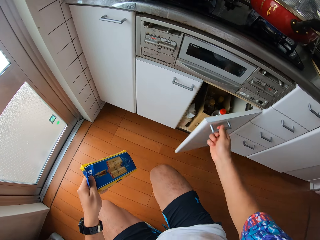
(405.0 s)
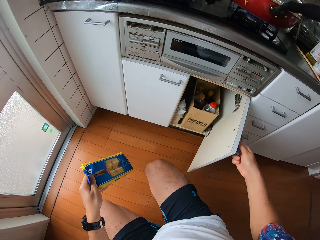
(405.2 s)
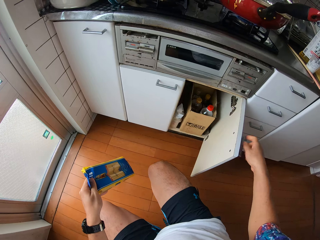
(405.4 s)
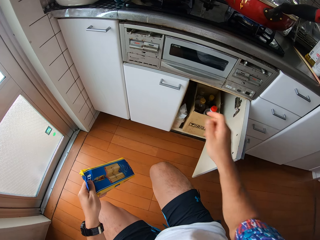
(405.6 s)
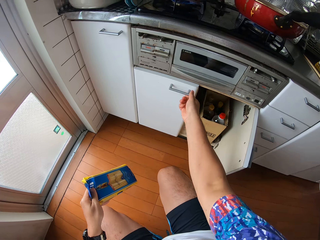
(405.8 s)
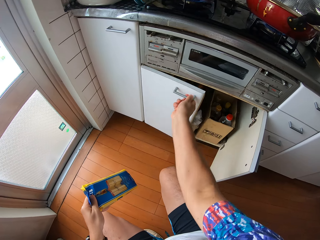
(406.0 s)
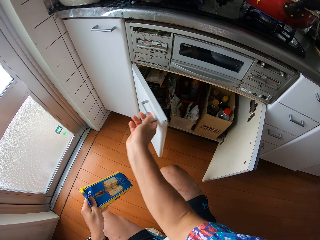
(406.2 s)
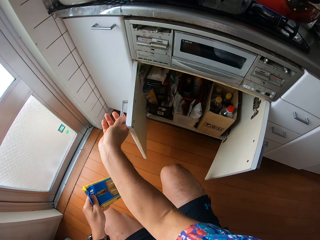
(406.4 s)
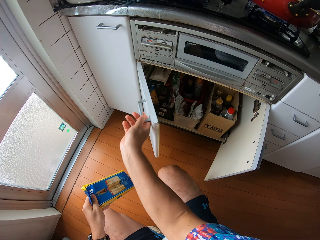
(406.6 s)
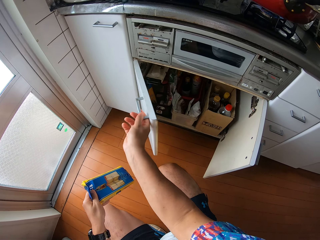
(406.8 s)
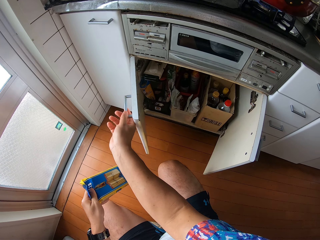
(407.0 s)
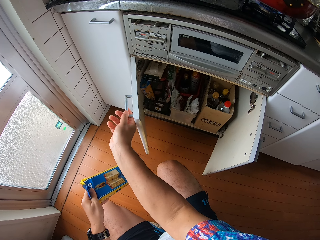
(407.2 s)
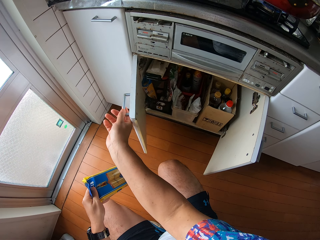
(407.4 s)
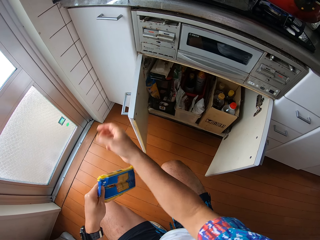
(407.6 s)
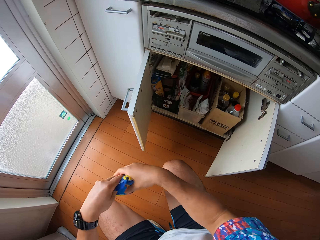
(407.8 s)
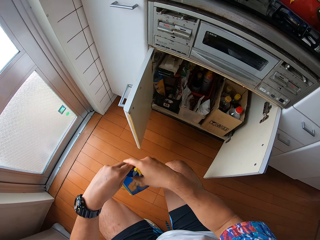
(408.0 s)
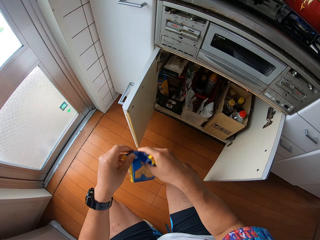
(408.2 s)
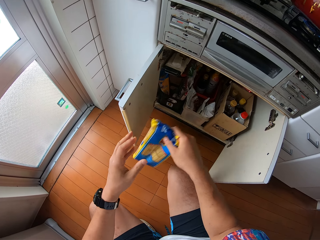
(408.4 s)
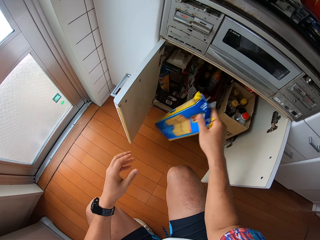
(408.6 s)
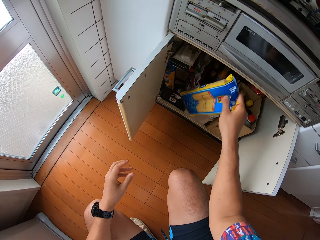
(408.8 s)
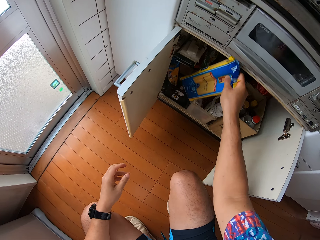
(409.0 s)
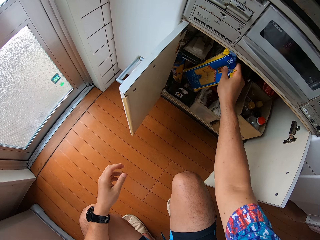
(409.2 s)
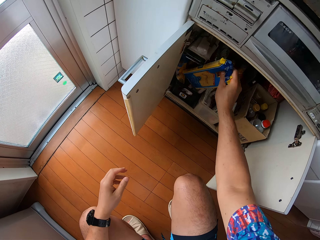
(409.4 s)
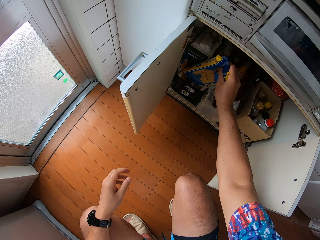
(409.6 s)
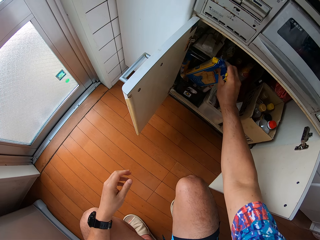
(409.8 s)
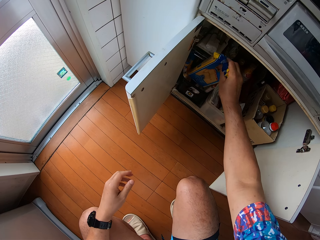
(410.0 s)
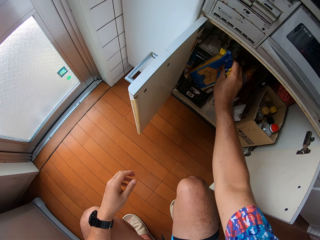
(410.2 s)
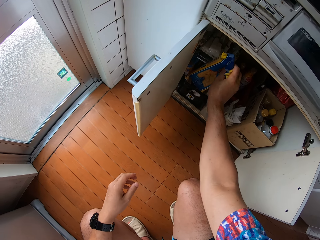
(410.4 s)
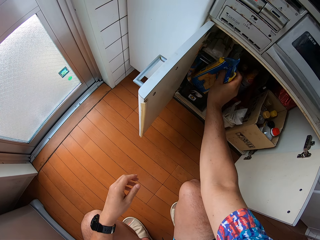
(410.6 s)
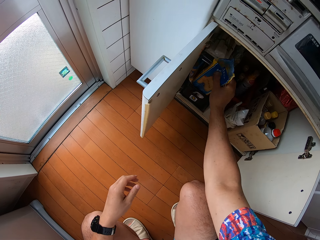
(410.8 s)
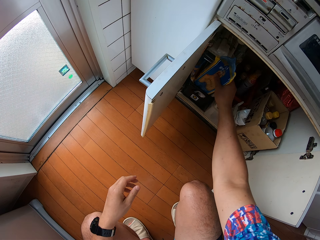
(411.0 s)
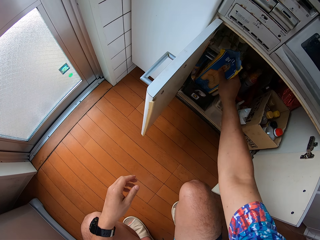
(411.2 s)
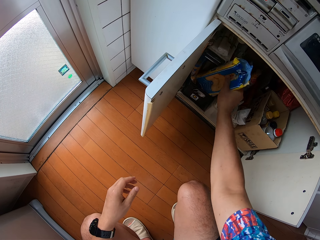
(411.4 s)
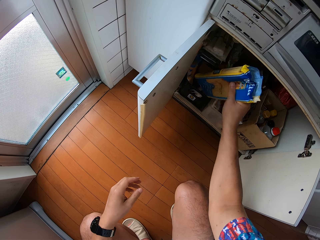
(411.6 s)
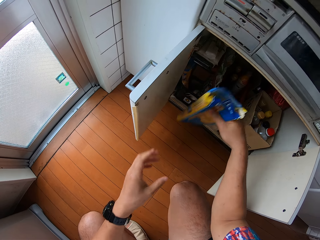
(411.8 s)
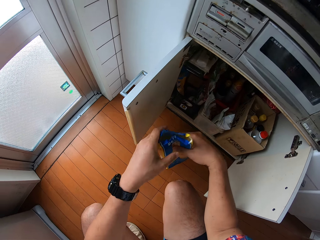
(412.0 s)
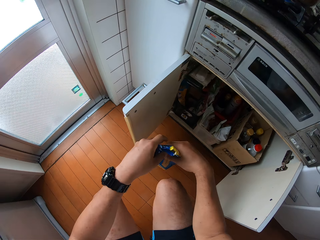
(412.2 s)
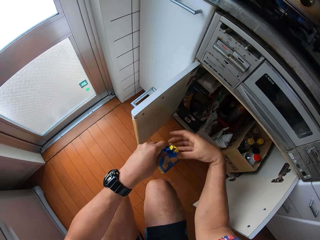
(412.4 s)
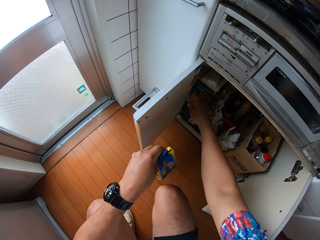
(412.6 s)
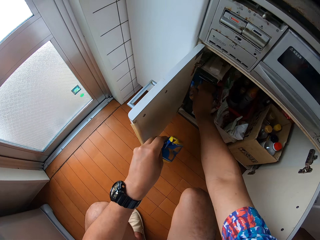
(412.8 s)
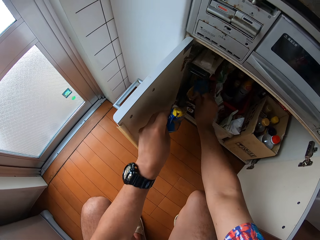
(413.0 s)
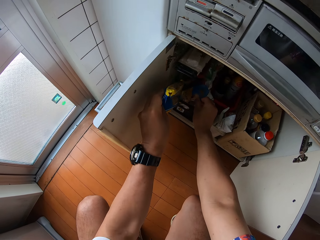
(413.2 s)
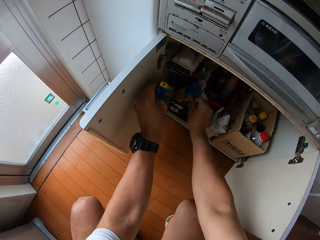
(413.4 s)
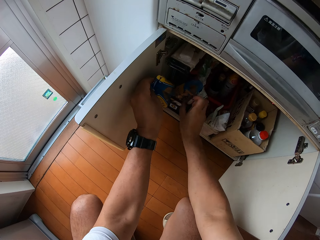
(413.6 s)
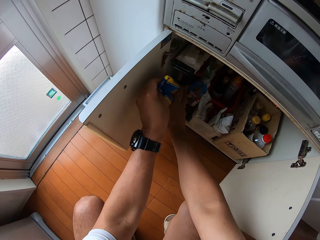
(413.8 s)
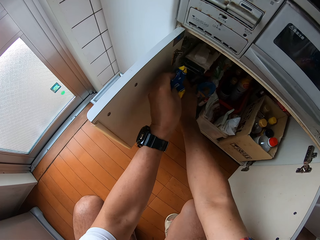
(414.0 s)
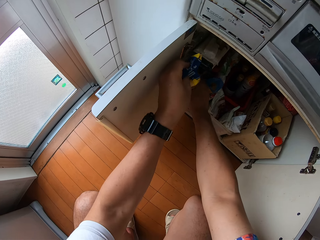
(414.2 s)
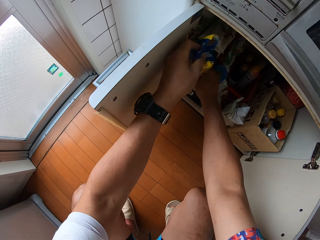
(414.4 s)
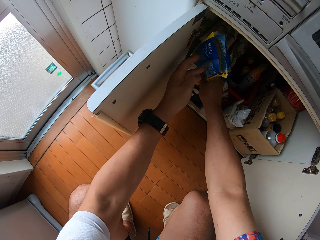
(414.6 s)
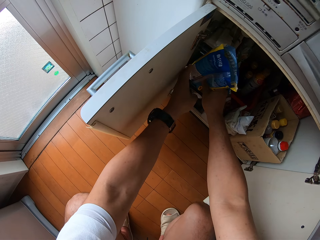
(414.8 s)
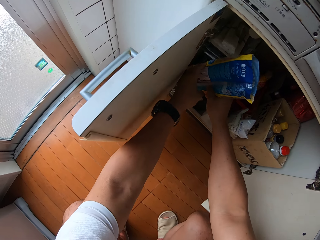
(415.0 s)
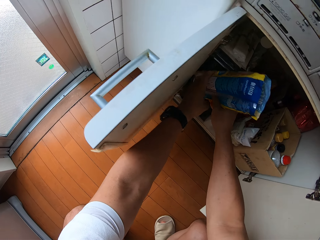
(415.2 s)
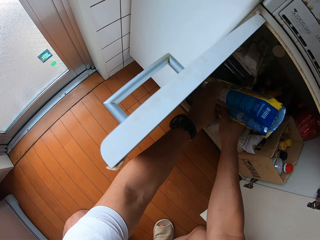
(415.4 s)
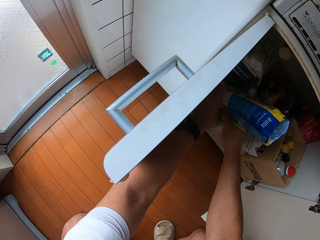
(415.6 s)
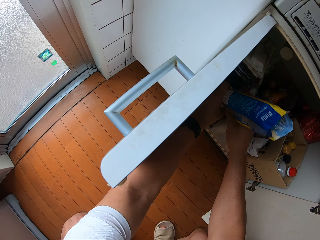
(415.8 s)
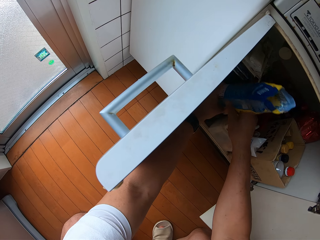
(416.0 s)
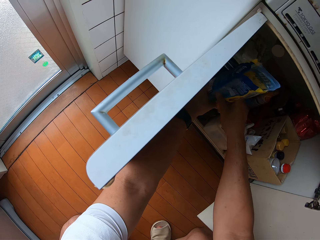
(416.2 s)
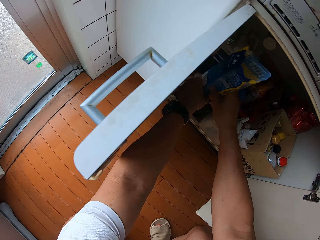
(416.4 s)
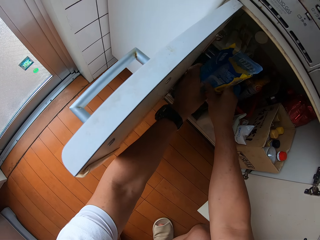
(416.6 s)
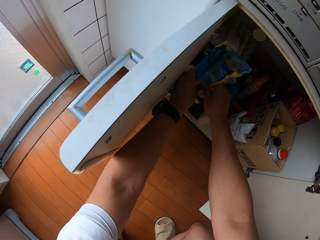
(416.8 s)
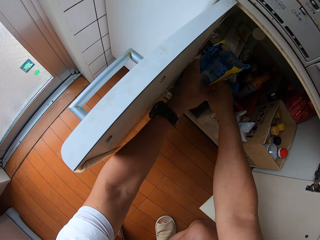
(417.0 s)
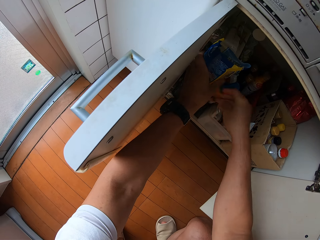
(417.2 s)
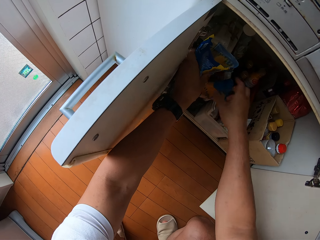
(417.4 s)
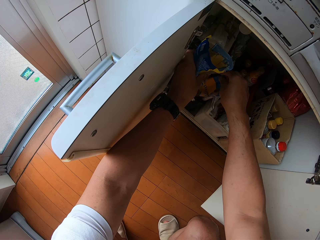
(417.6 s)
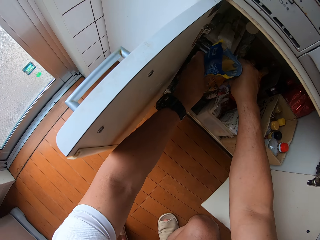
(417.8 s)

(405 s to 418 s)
The camera wearer opens the right side of a cabinet with his right hand. He opens the left side of the cabinet with his right hand. He passes the pack of spaghetti in his left hand to his right hand. He places the spaghetti into the cabinet. He takes the pack of spaghetti from the cabinet with his right hand. He passes the pack of spaghetti in his right hand to his left hand. He adjusts a nylon in the cabinet with his right hand. He places the pack of spaghetti into the cabinet.

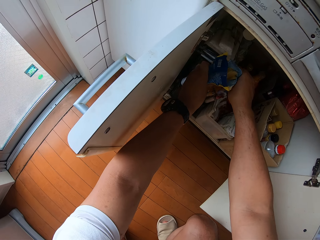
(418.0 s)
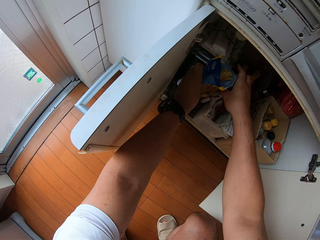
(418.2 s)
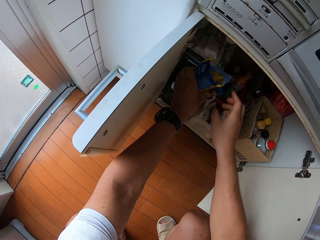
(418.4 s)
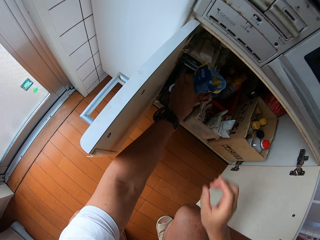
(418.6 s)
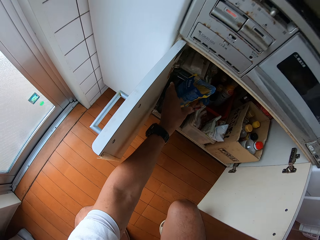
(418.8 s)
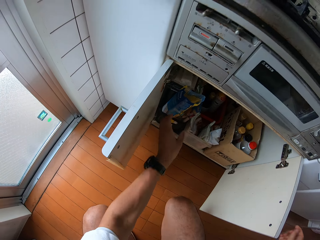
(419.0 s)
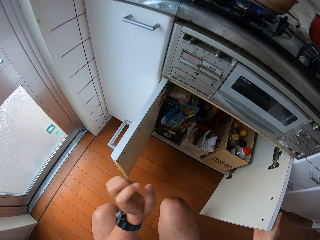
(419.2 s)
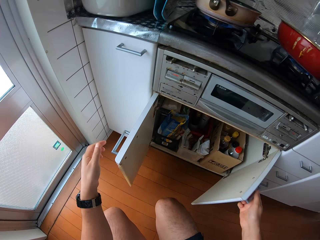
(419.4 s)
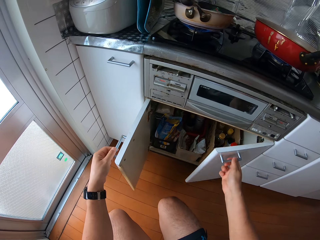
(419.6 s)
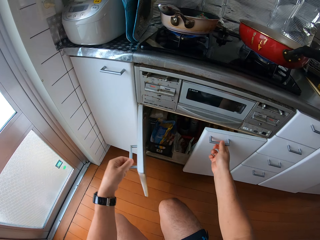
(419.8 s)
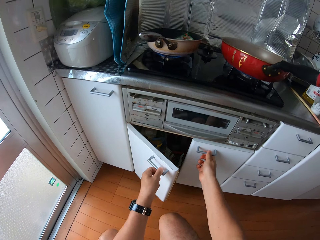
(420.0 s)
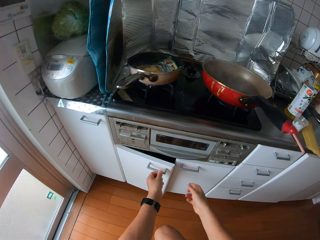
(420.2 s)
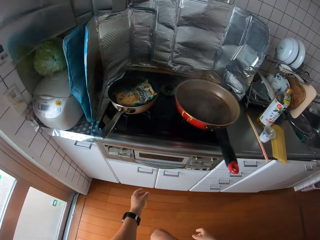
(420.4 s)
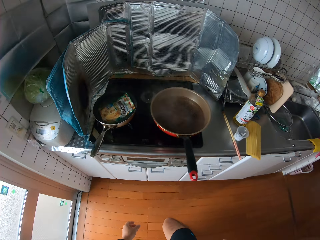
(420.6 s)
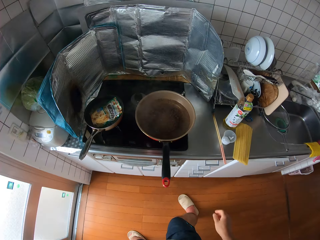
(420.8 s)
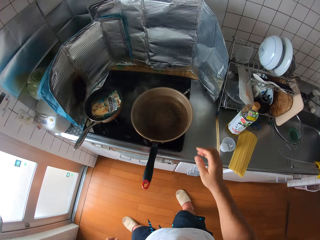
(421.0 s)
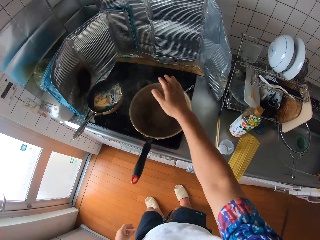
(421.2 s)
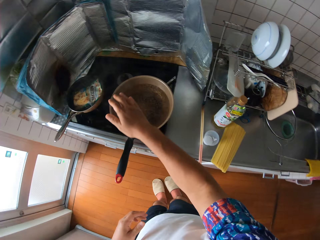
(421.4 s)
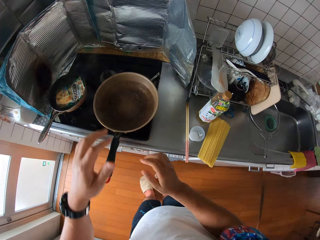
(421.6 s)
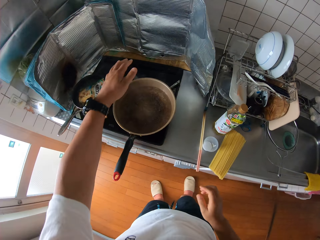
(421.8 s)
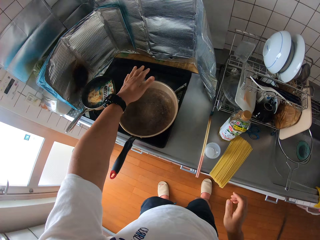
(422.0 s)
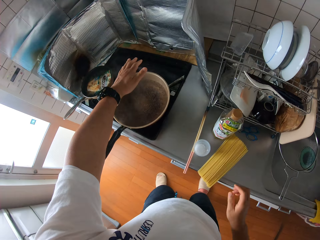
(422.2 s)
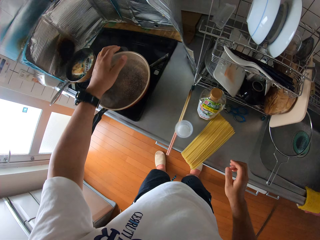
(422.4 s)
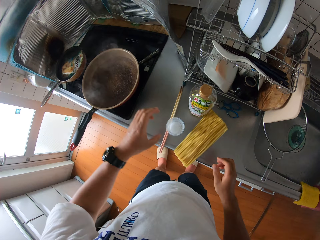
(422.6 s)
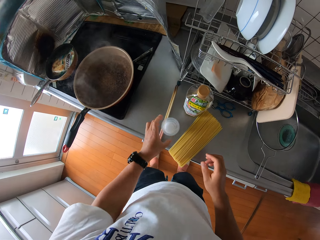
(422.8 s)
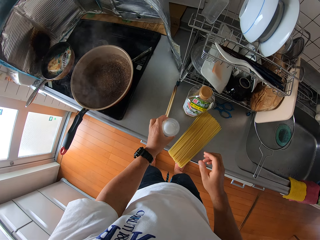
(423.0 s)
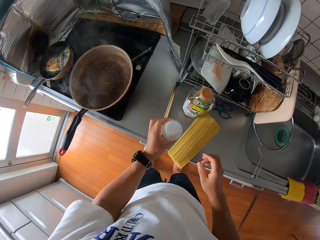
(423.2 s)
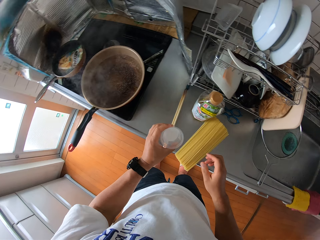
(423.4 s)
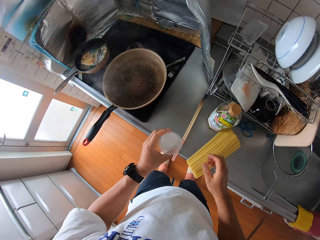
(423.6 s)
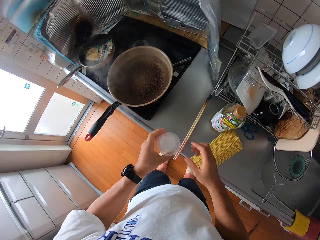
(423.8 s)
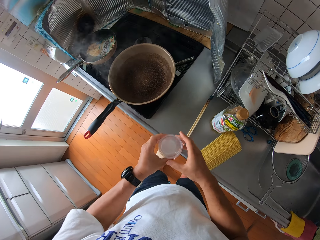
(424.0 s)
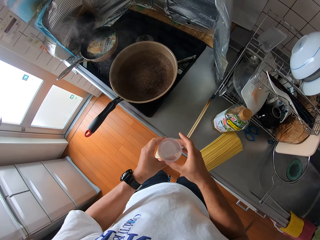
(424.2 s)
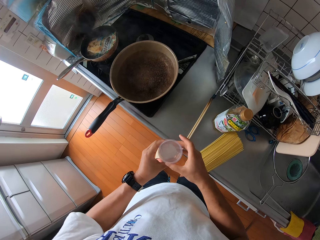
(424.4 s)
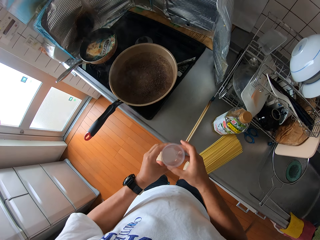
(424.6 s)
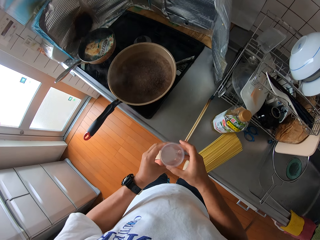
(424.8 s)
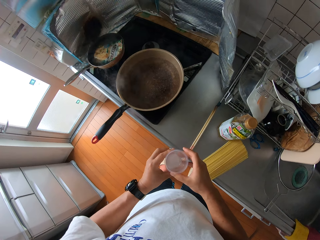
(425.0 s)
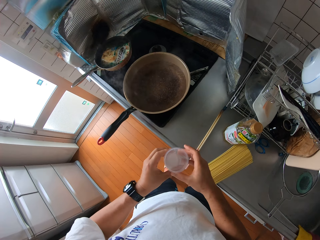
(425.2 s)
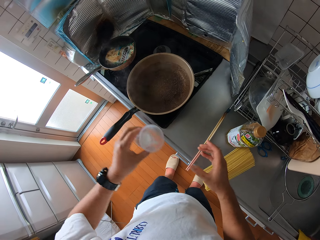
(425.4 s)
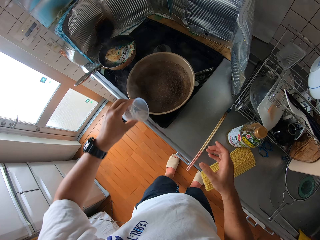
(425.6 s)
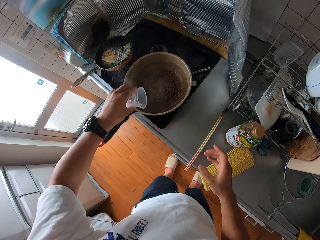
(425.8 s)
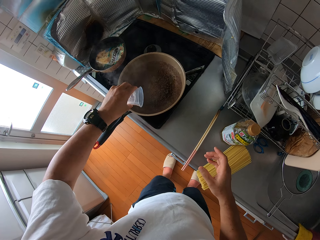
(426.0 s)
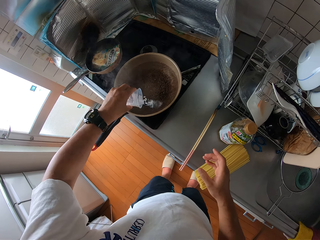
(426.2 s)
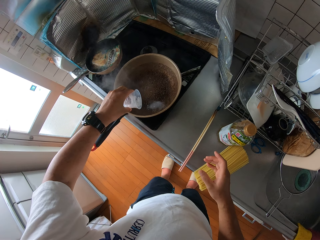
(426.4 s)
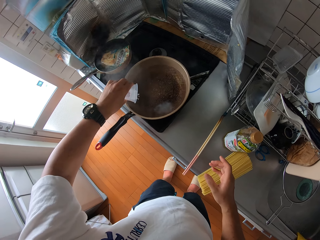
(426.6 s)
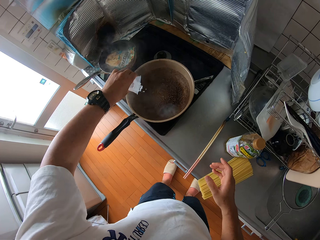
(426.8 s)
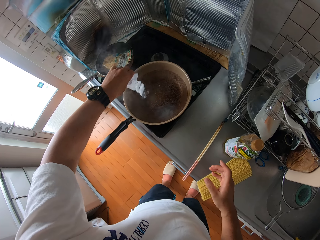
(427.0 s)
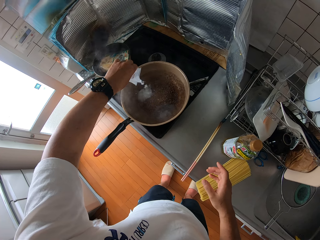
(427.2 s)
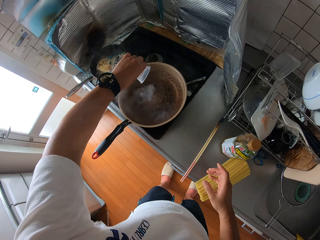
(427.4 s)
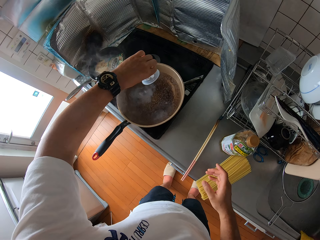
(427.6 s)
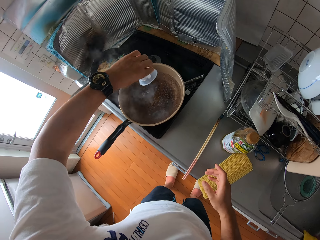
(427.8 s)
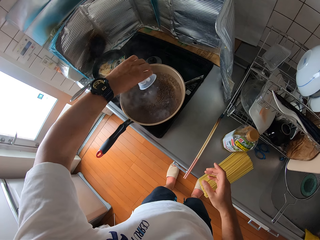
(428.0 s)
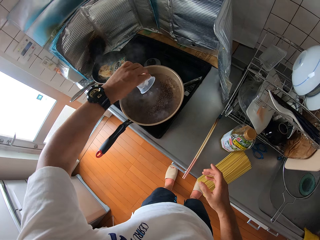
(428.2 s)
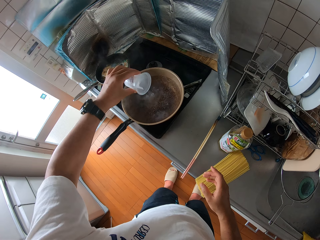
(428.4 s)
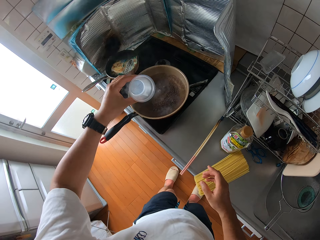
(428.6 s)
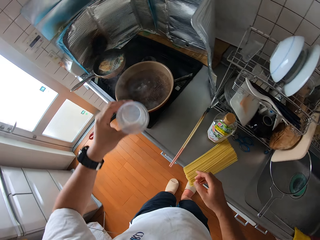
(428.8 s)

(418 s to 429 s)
The camera wearer closes the right side of the cabinet with his right hand. He closes the left side of the cabinet with his left hand. He places his right hand over the frying pan on the cooker. He feels the warmth of the boiling water. He places his left hand over the frying pan on the cooker. He picks up the cup from the table with his left hand. He holds the cup with both his hands. He pours salt from the cup into the frying pan on the cooker.
